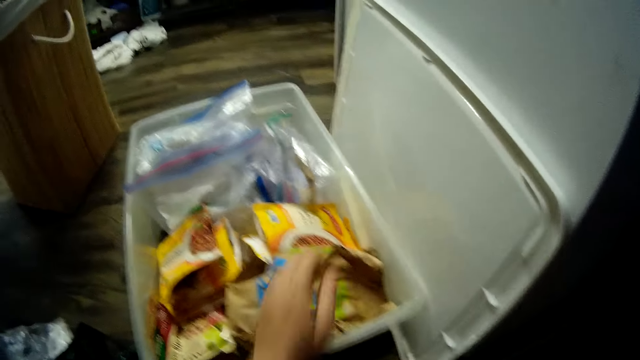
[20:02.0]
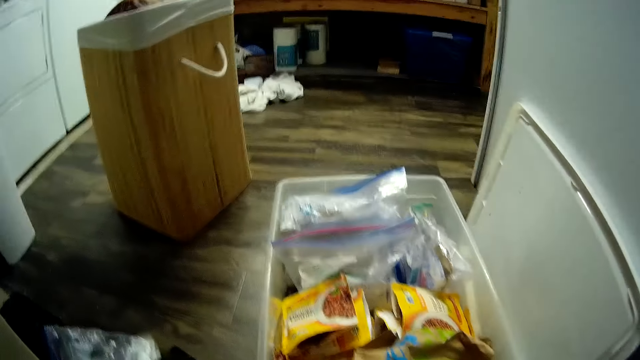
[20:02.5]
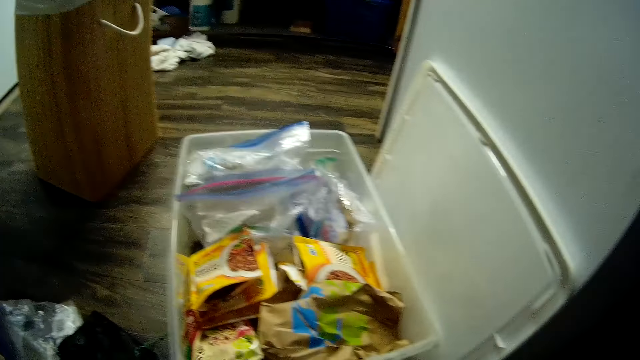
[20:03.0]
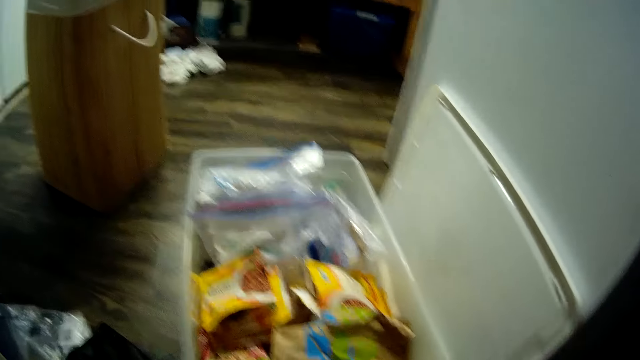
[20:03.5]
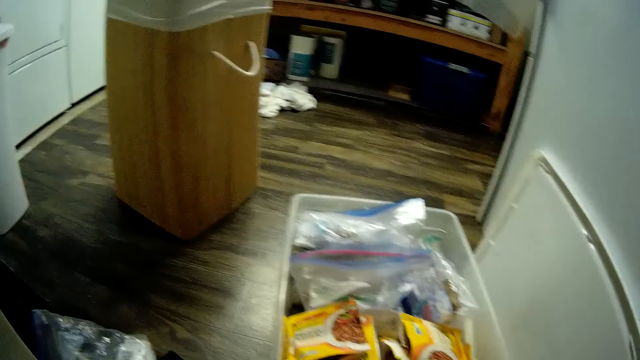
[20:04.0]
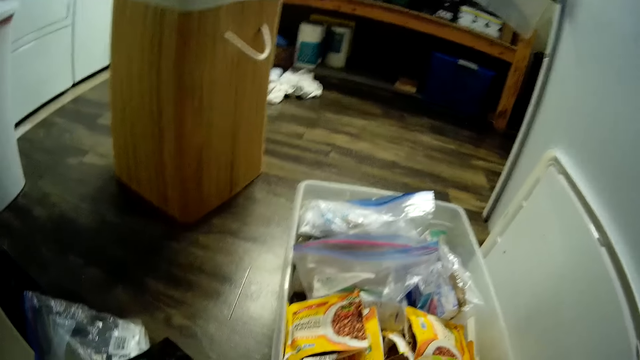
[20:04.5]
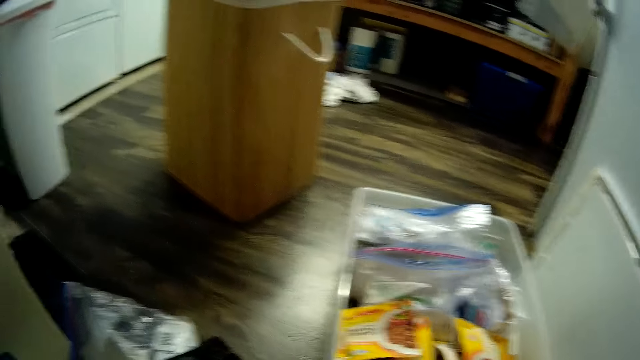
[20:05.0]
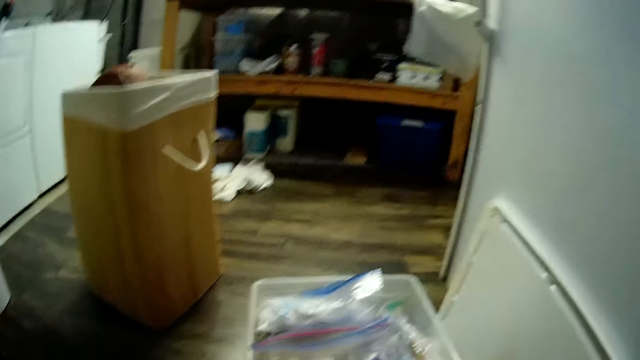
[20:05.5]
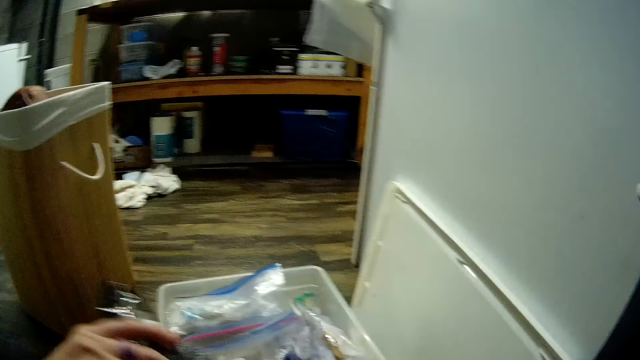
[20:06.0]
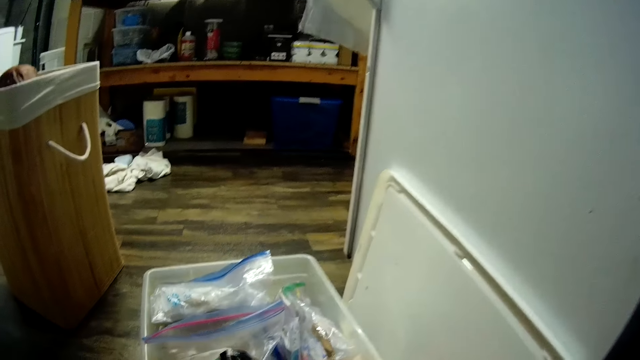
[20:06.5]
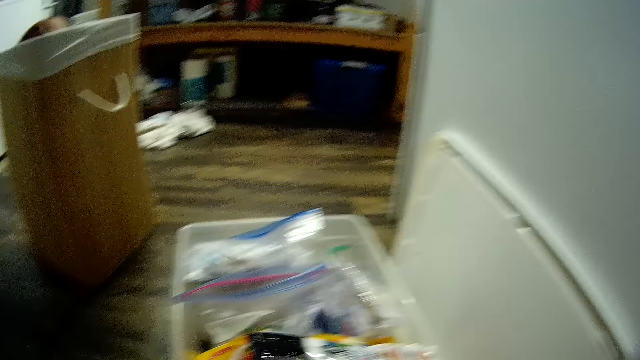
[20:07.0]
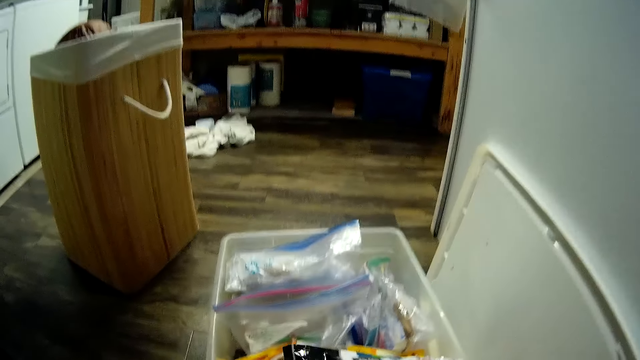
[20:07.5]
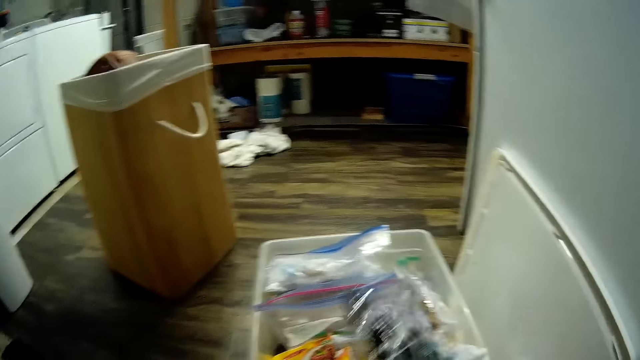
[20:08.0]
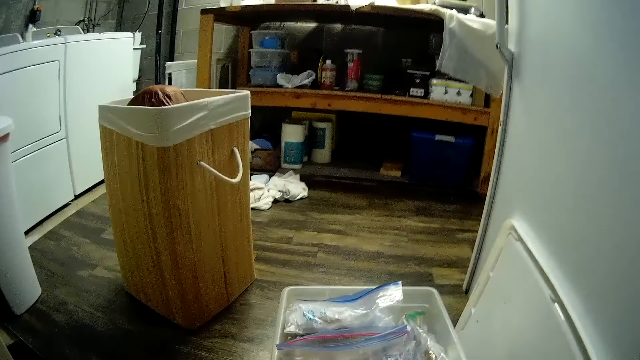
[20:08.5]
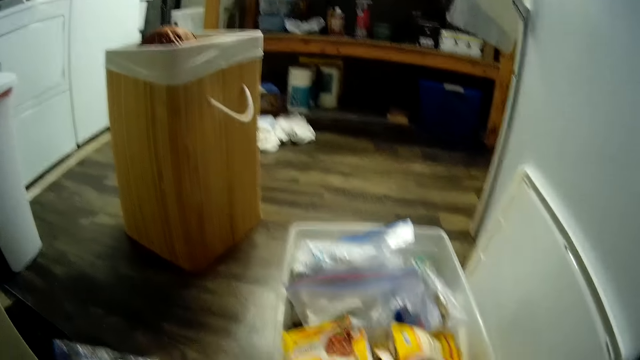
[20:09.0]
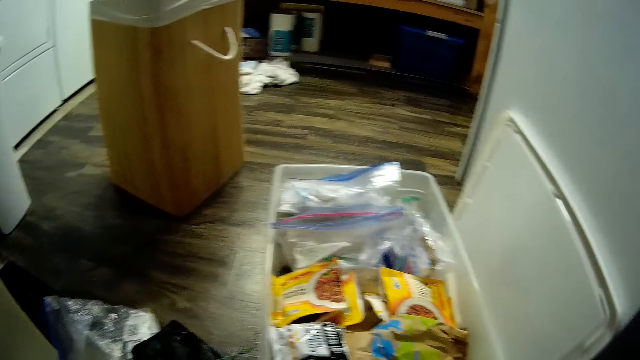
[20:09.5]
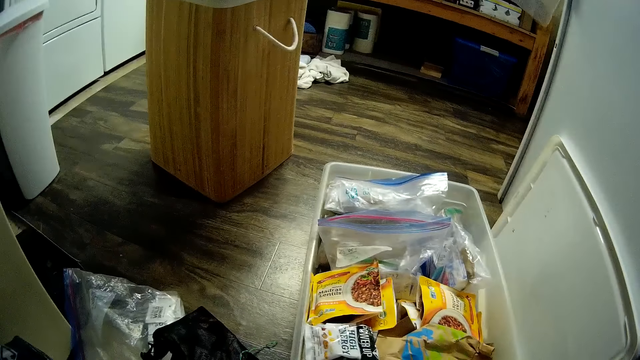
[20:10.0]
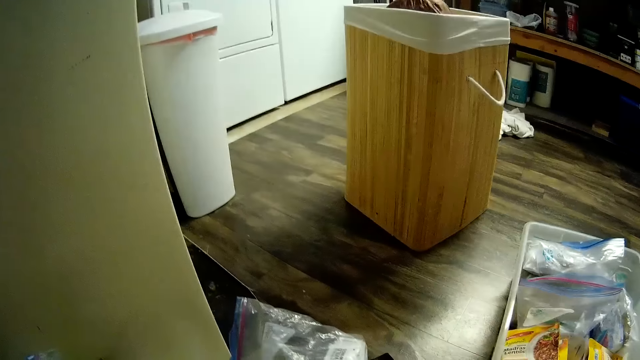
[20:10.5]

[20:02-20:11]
The camera wearer picks a package from the ground with her left hand. She puts the paper of spices in the container.

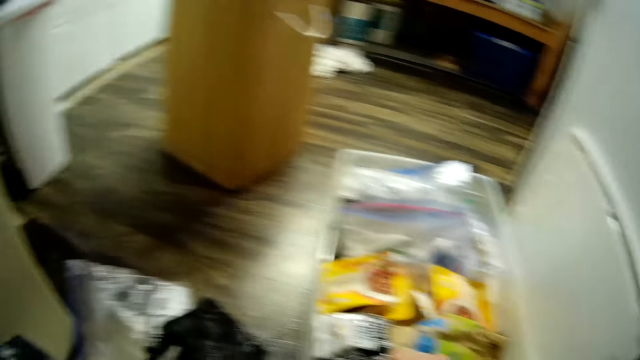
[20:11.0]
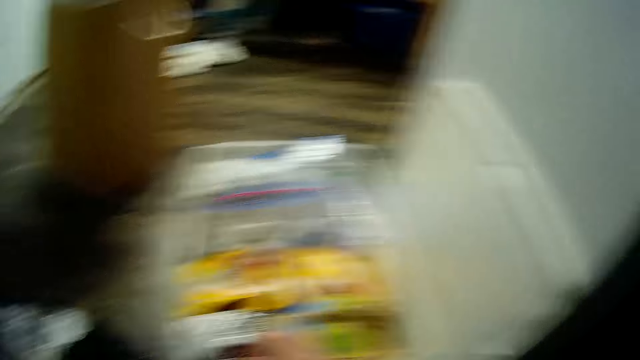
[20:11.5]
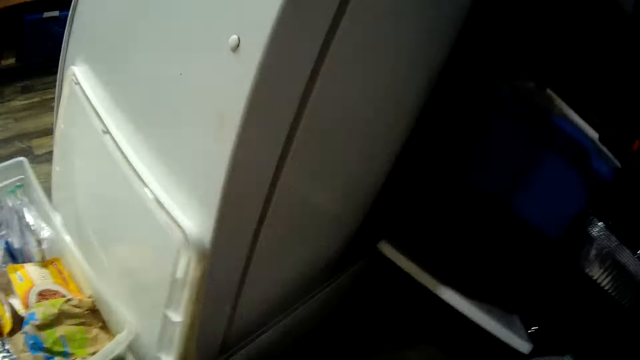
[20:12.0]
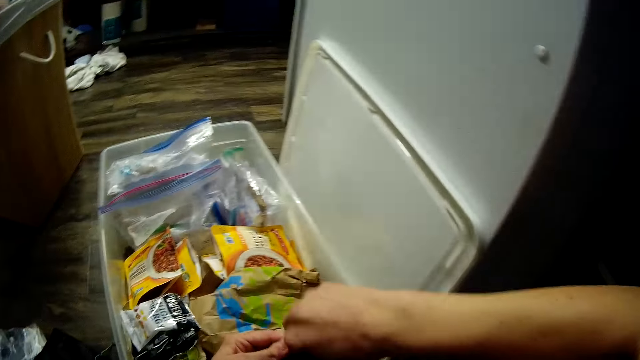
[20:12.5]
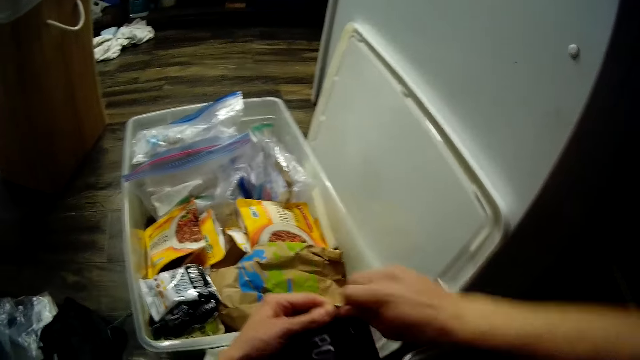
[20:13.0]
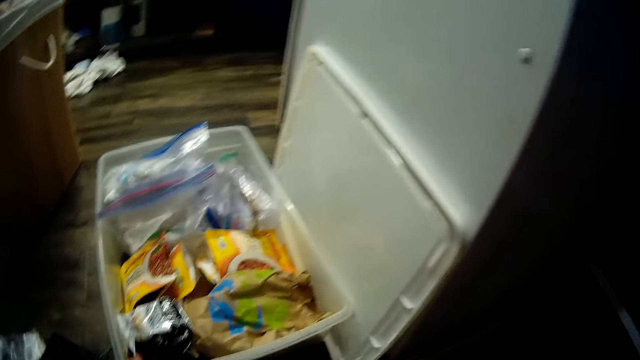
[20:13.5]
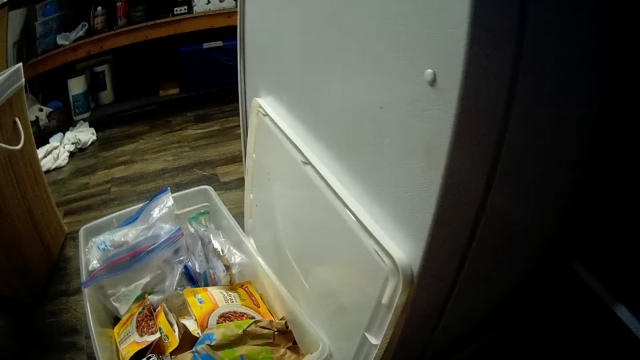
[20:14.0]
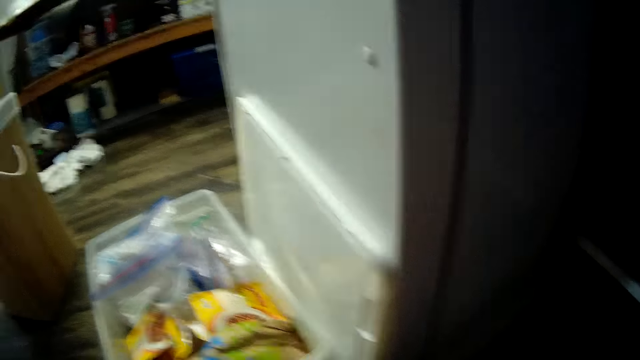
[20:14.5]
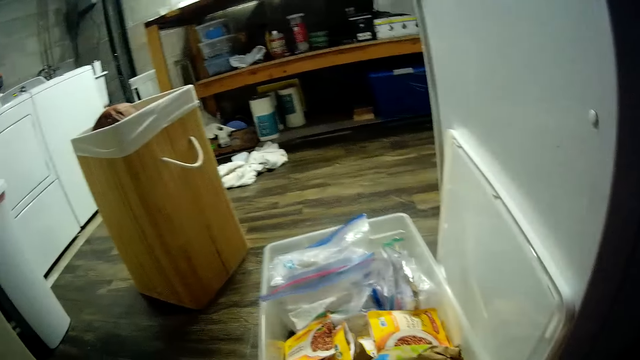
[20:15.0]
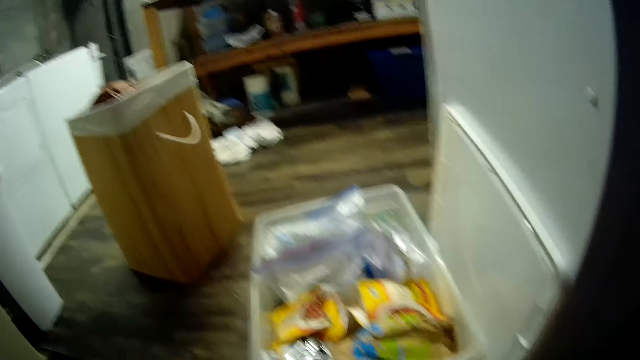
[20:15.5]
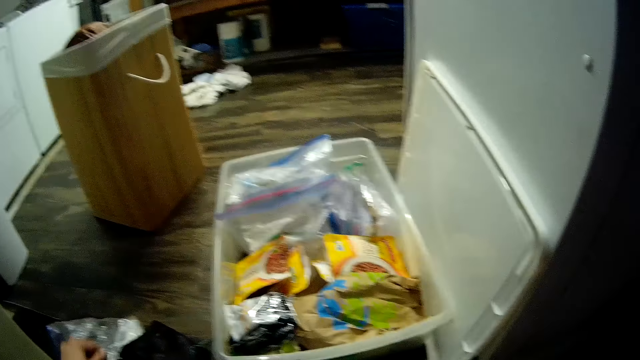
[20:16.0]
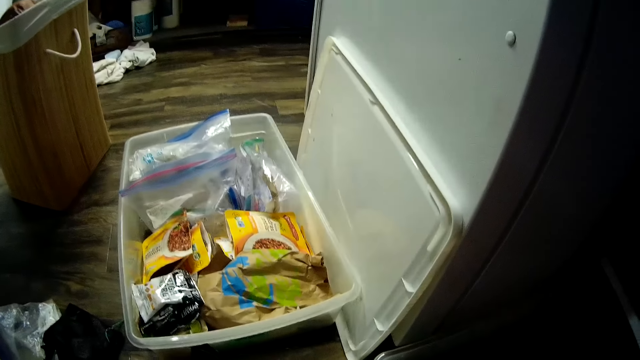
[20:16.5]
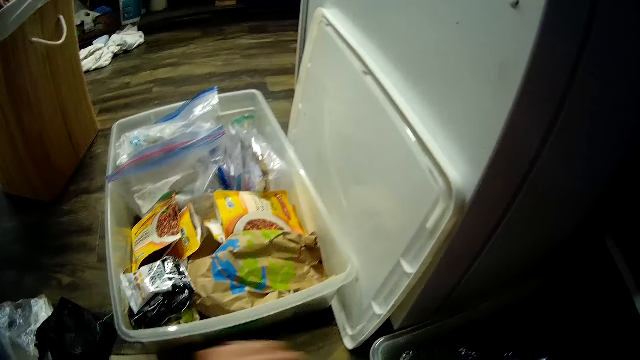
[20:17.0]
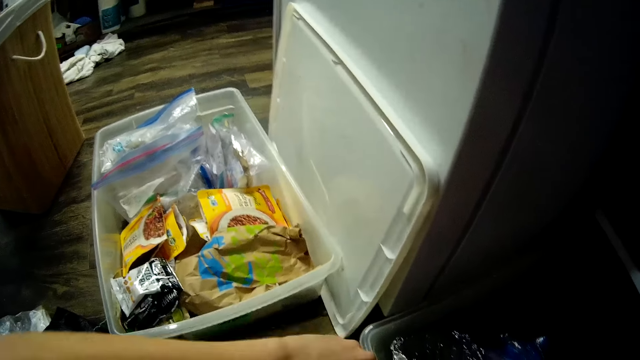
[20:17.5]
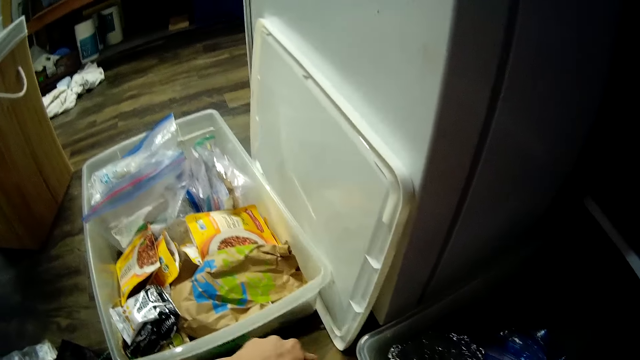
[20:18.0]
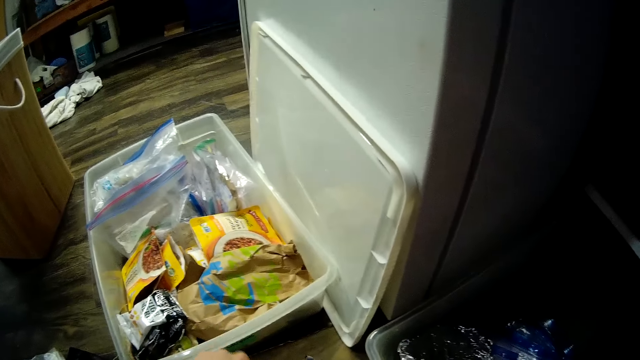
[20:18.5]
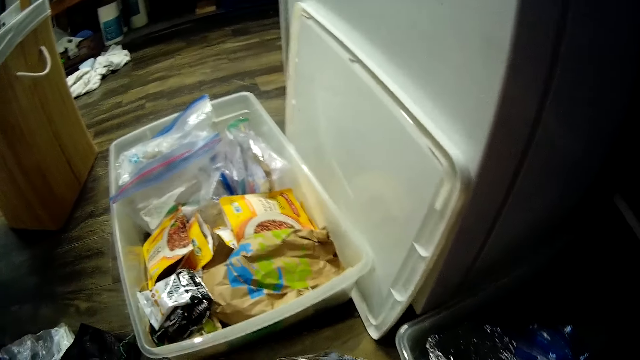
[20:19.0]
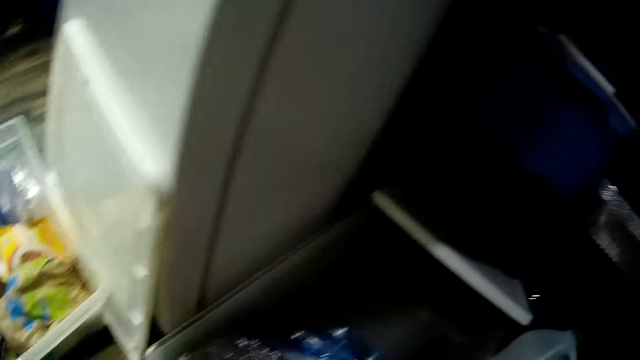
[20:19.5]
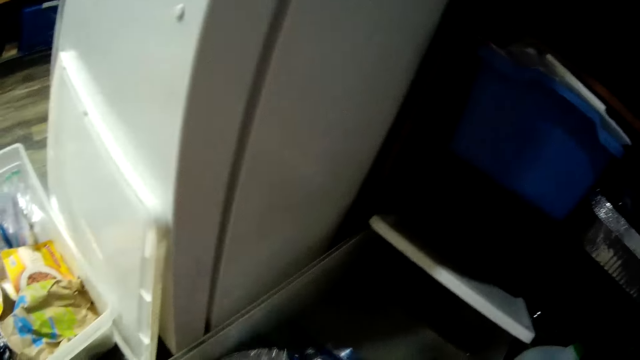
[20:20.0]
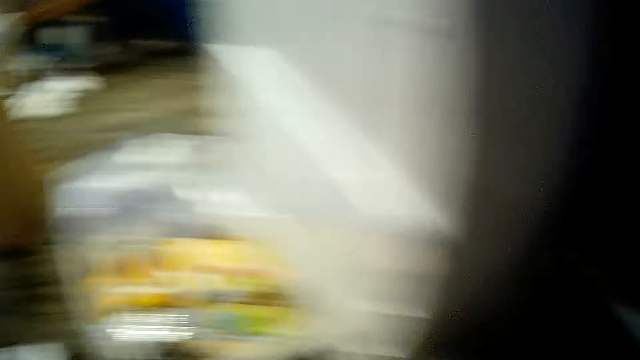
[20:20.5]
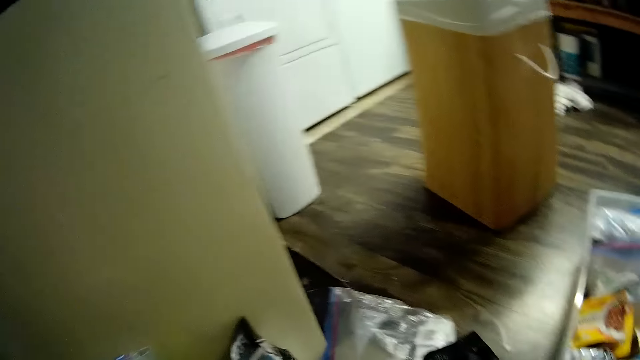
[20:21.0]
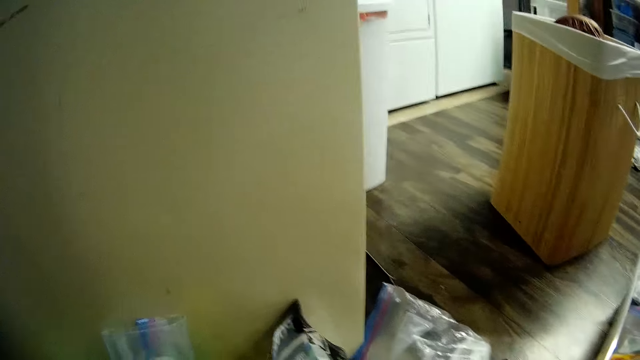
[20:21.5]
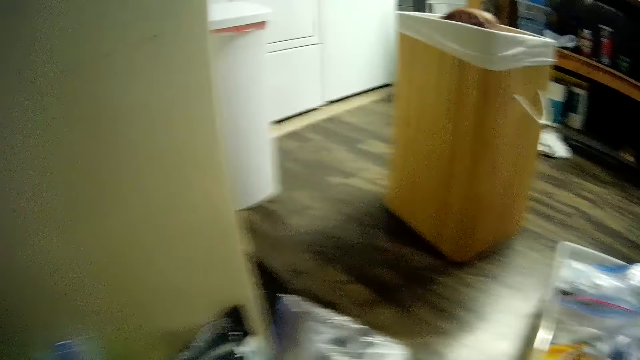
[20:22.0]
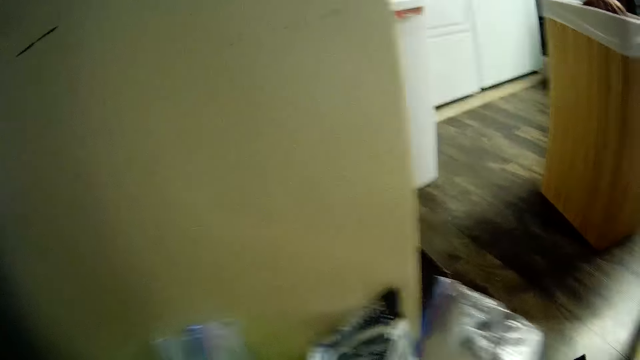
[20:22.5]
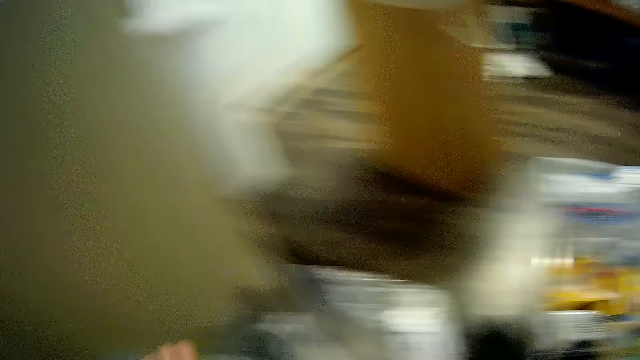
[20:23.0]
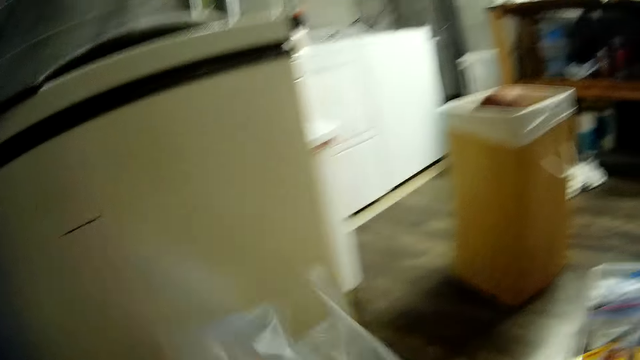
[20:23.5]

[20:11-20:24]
The camera wearer opens the package with both her hands. She tears the paper.
